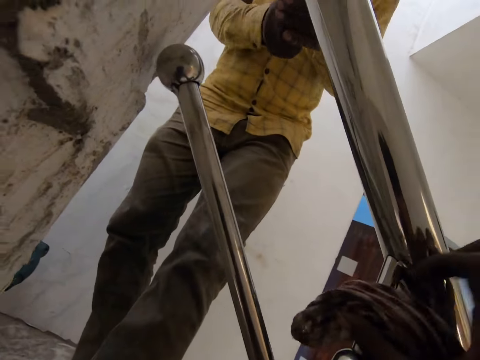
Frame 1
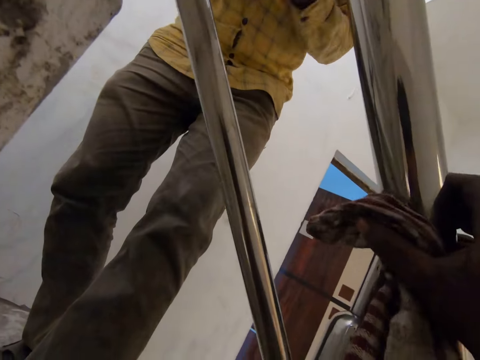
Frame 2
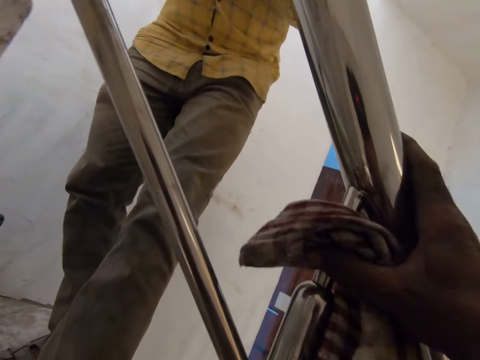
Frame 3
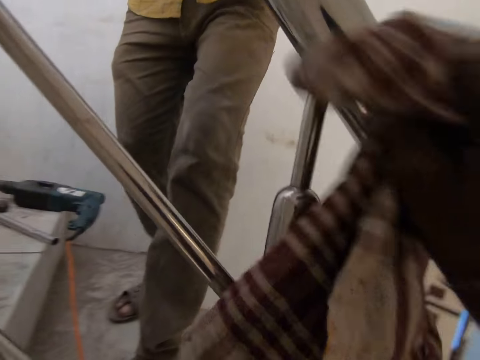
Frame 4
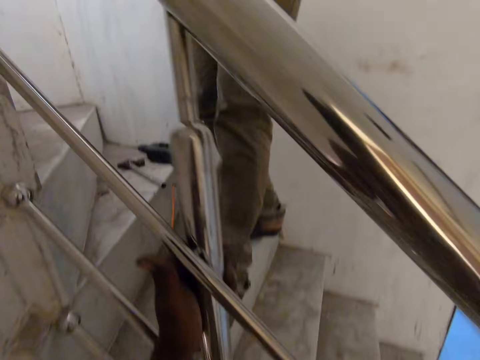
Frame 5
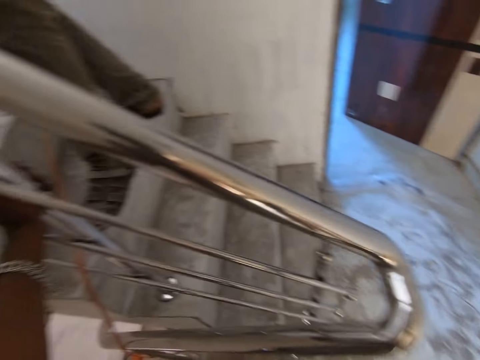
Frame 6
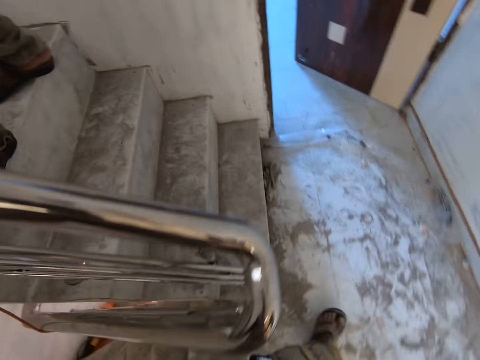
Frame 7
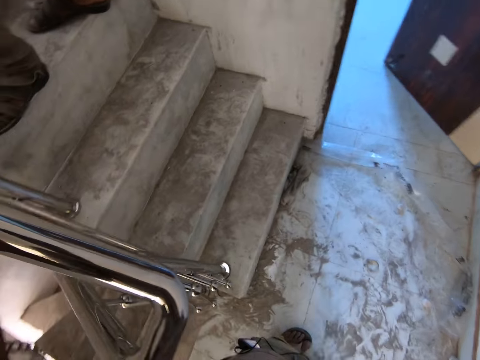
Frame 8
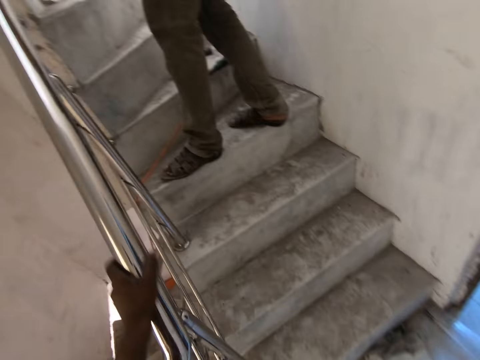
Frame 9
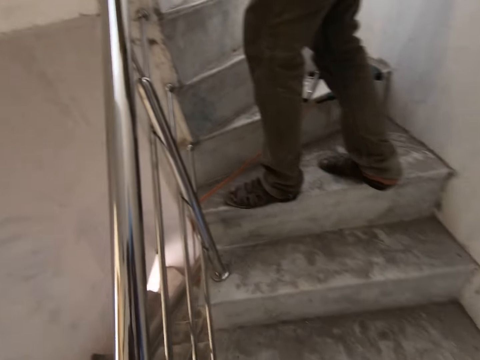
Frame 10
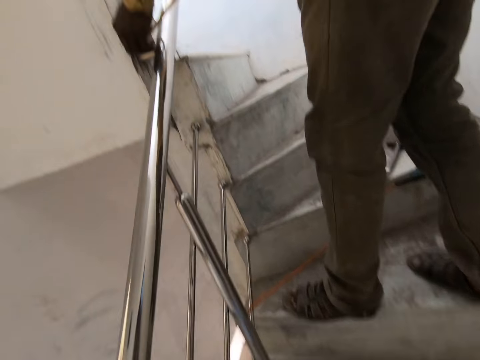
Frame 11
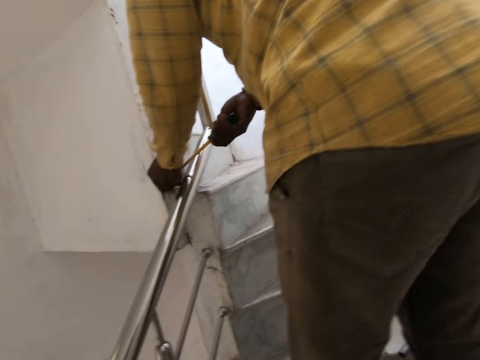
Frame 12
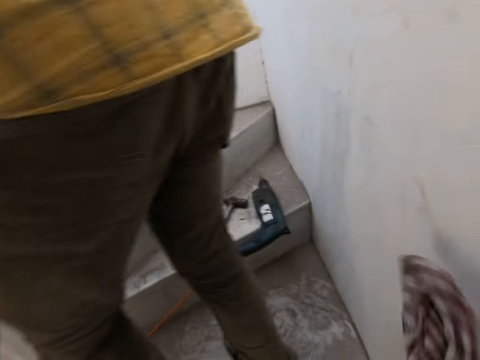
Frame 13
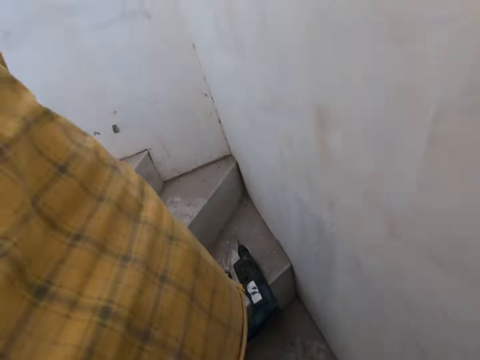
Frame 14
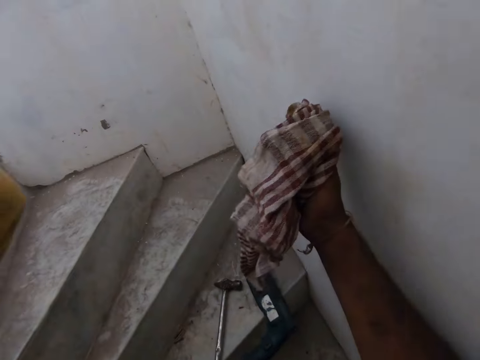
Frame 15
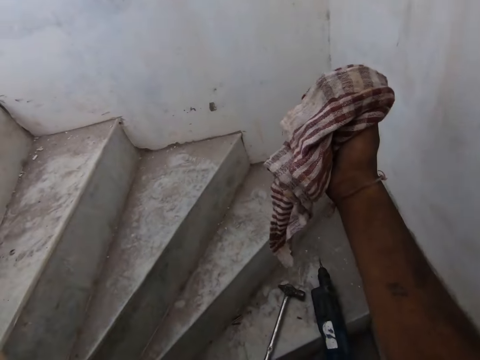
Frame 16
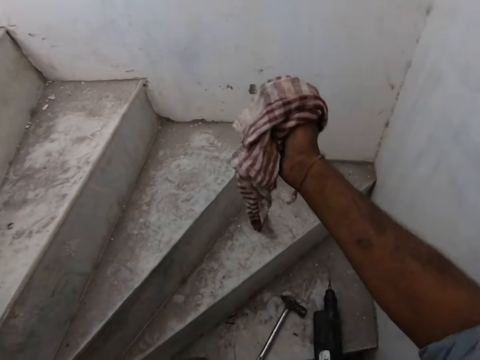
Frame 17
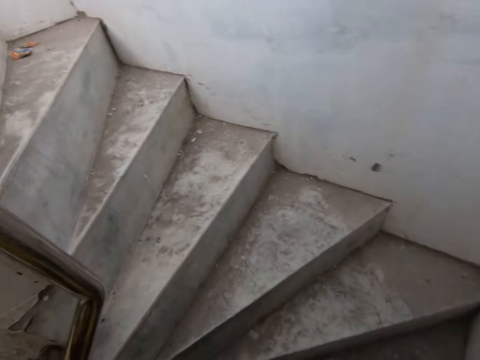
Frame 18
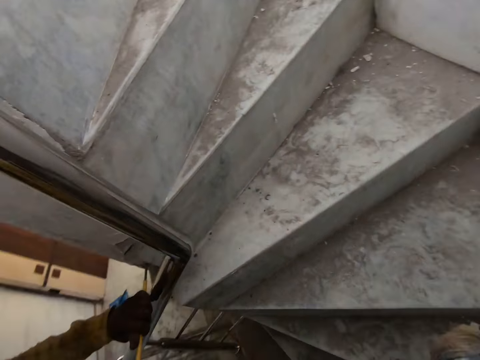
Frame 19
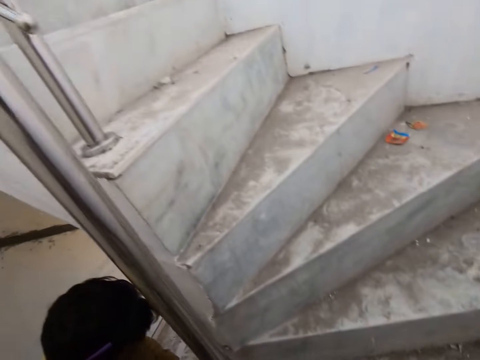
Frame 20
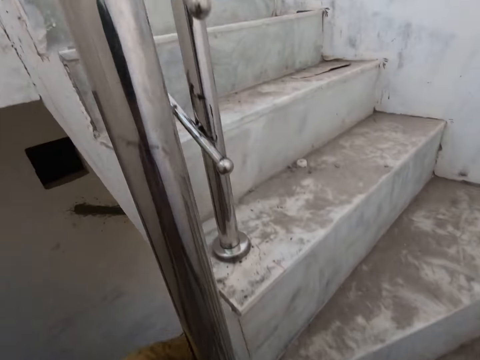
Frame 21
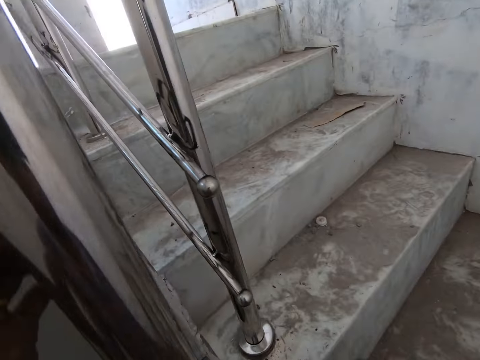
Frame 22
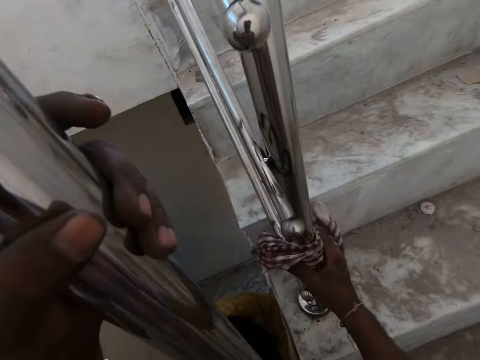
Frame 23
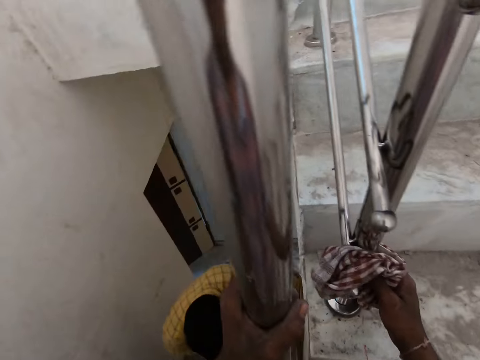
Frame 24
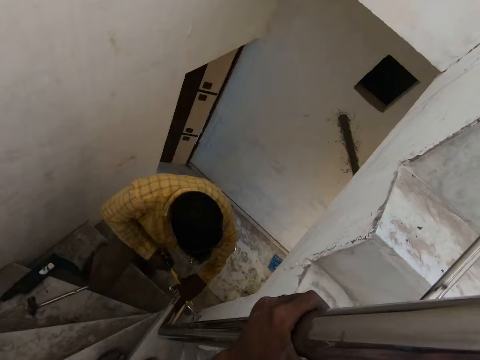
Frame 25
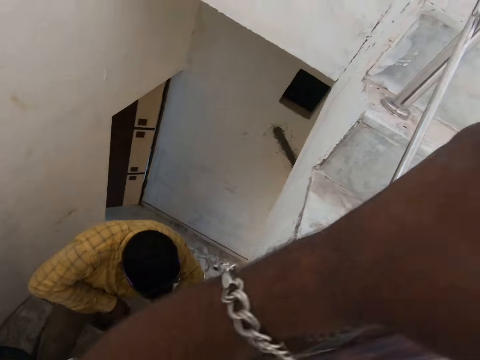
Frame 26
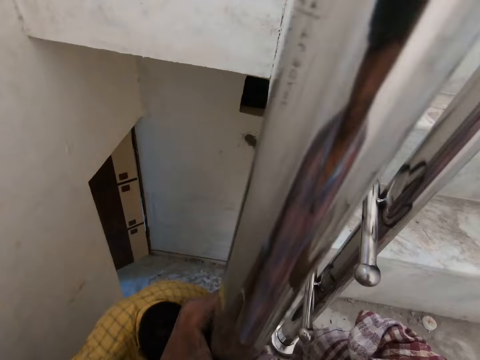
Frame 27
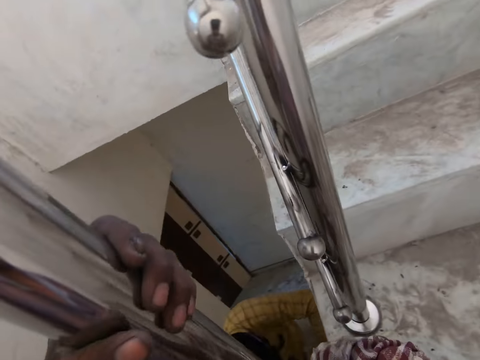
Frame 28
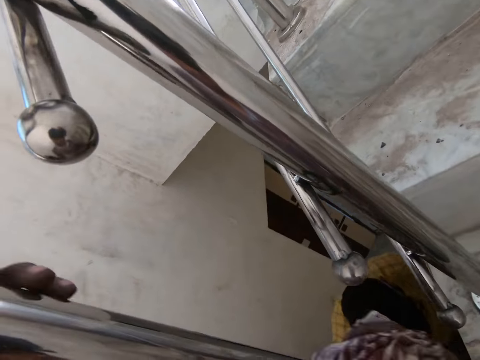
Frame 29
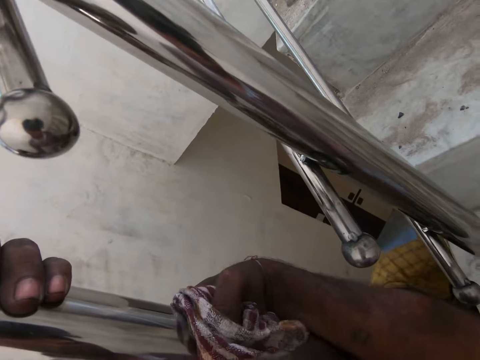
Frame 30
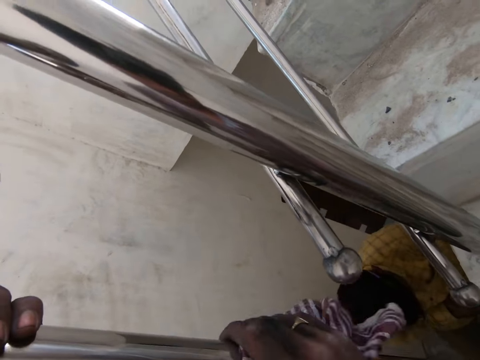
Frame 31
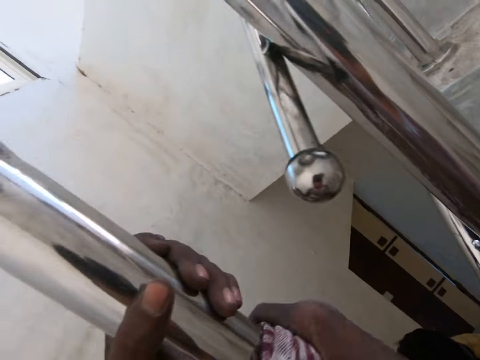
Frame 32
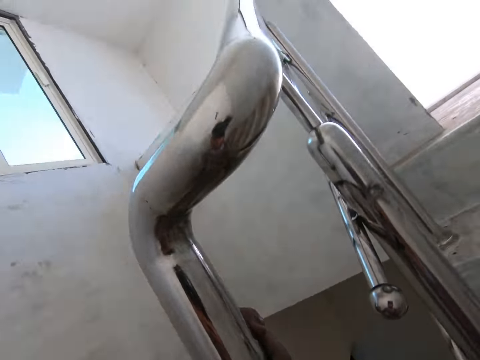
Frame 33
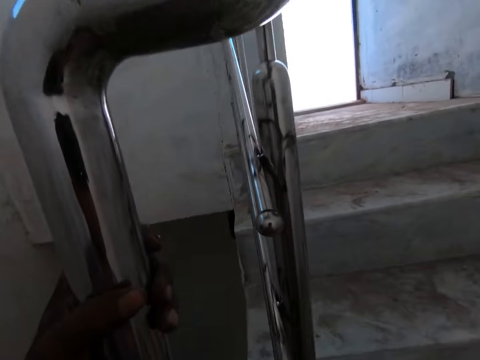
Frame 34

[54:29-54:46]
A man bends. The camera wearer ascends the stairs. He walks. He stretches a hand. He holds a stair rail with his left hand. He cleans the staircase rail with a napkin in his right hand. The man stands. The camera wearer holds the staircase metal.

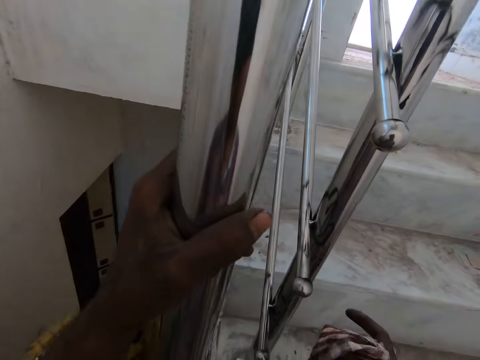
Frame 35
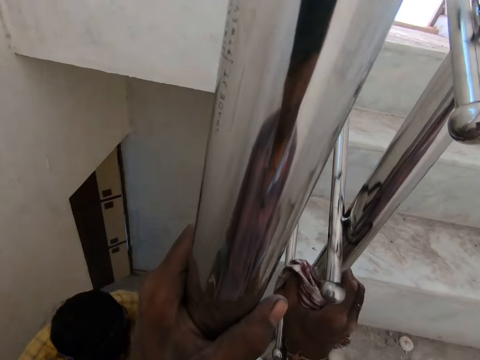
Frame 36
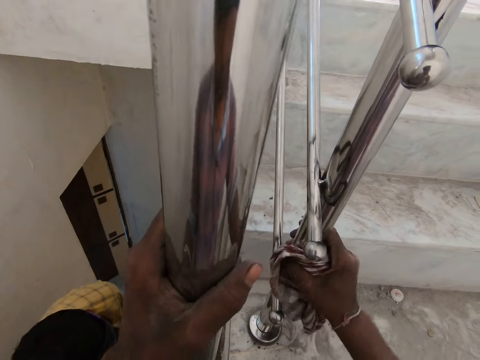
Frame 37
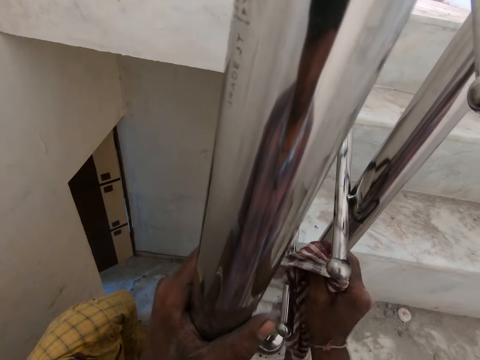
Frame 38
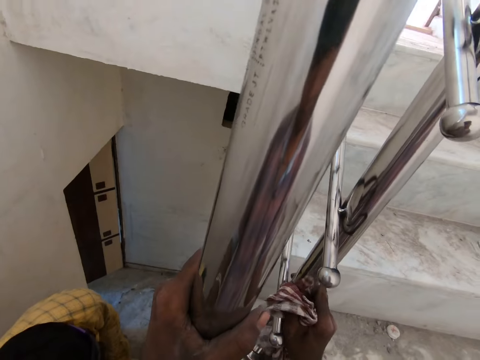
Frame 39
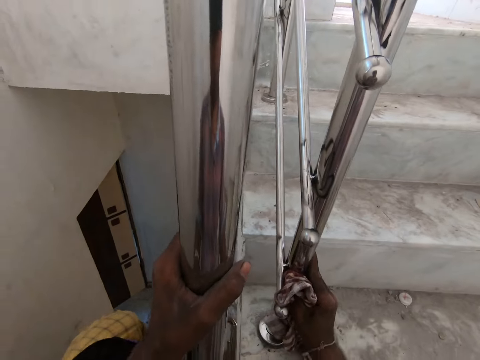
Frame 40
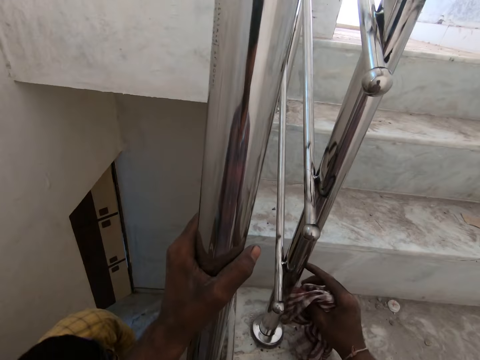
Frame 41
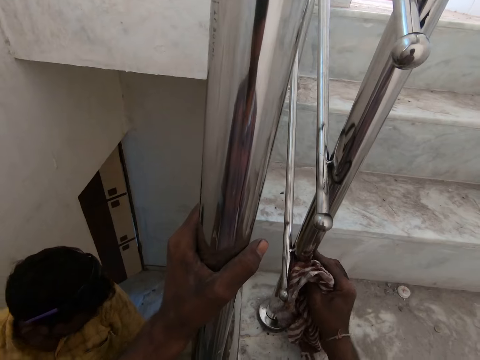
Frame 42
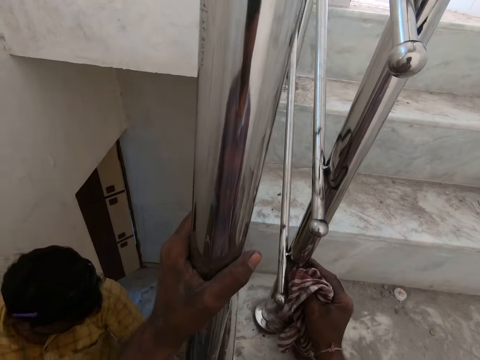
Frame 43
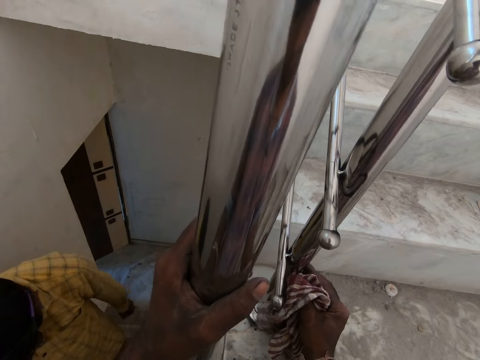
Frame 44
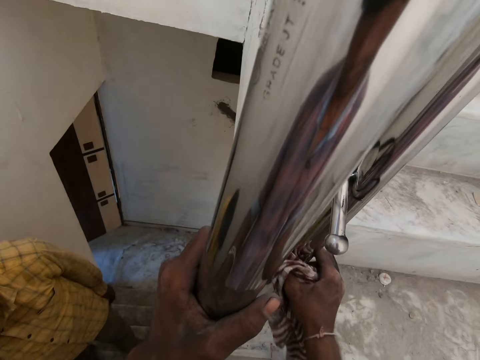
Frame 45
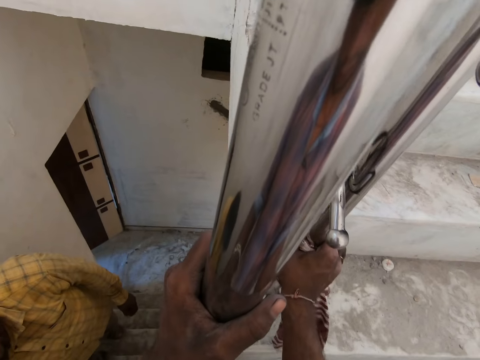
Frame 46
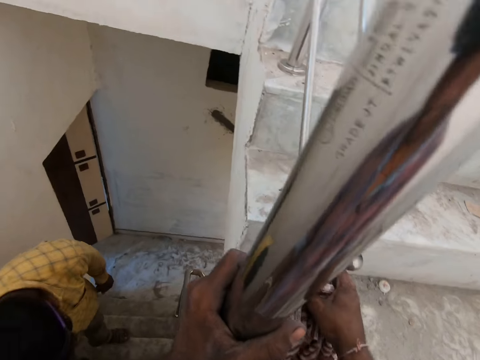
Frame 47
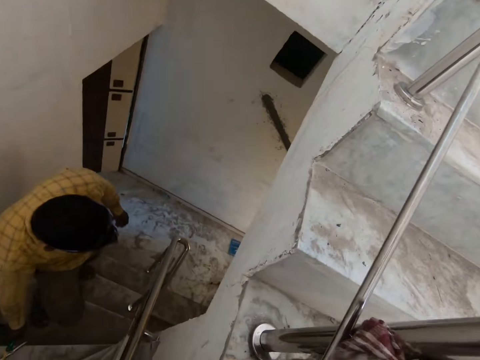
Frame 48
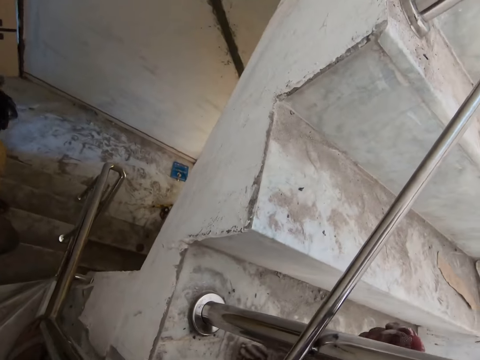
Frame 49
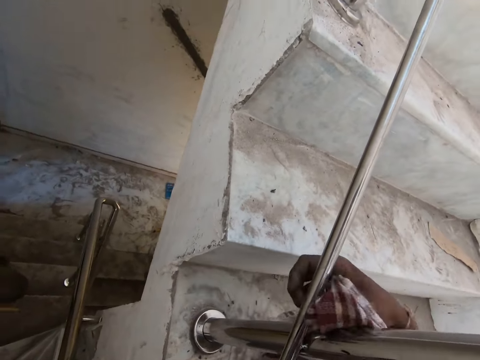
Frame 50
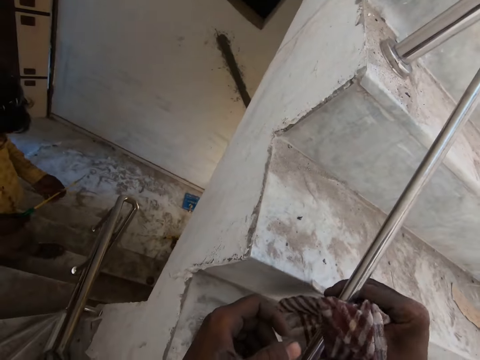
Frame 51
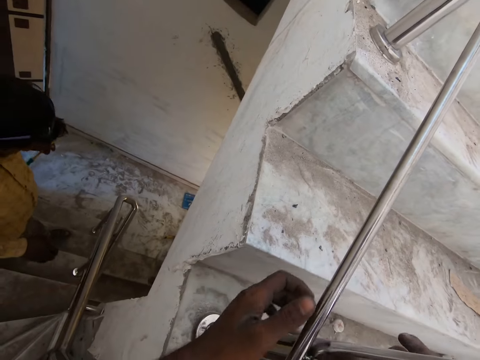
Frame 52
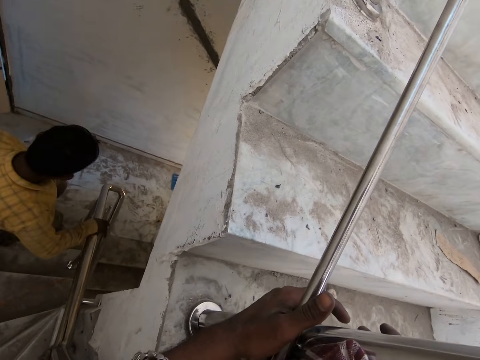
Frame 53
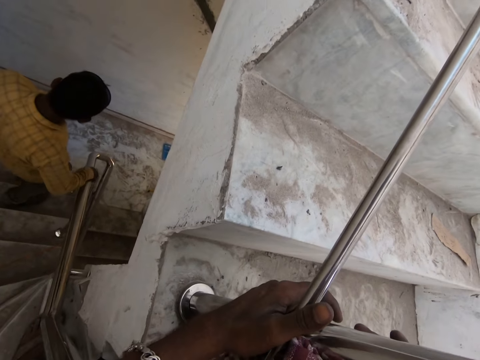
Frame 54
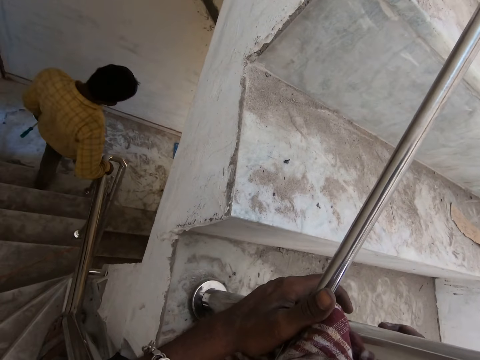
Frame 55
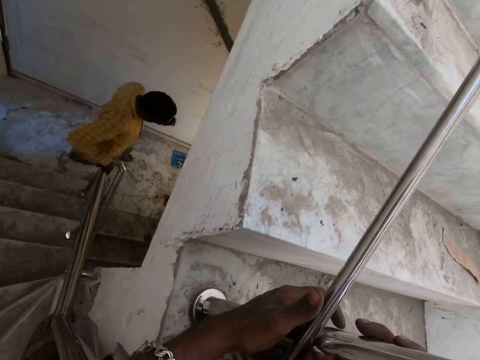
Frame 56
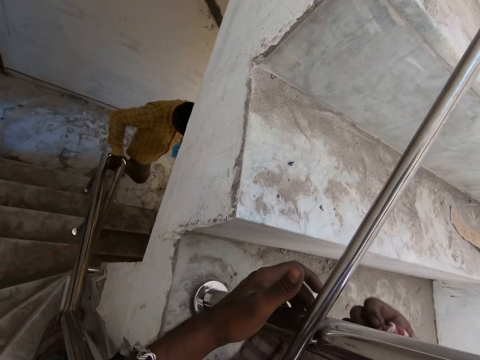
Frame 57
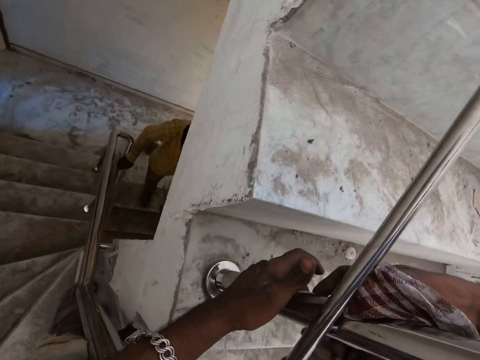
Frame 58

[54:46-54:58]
The camera wearer wipes the staircase metal. The man descends the stairs. The man walks.
